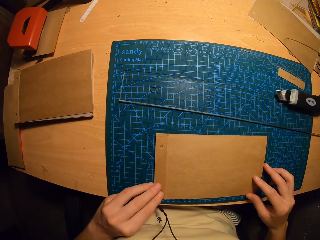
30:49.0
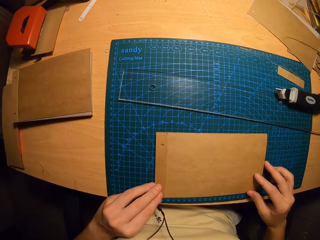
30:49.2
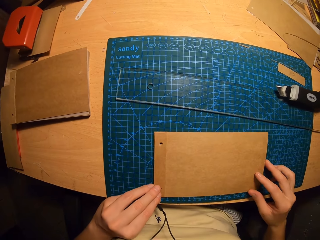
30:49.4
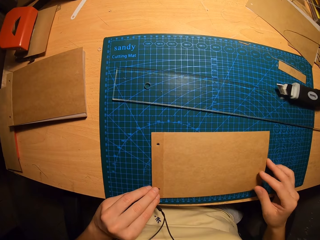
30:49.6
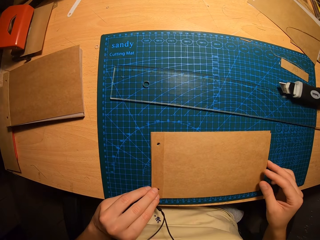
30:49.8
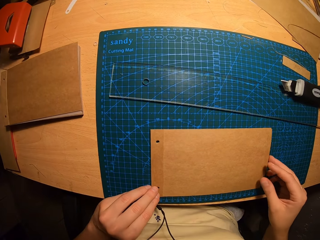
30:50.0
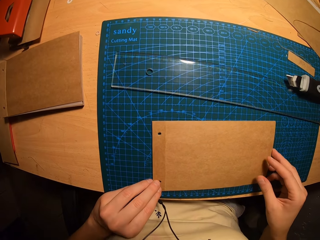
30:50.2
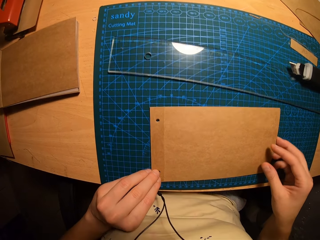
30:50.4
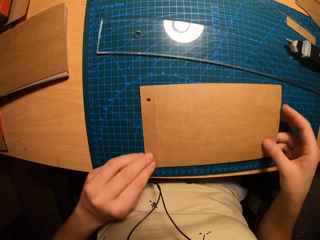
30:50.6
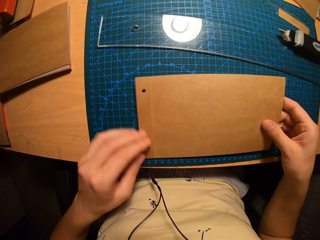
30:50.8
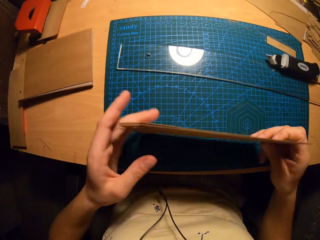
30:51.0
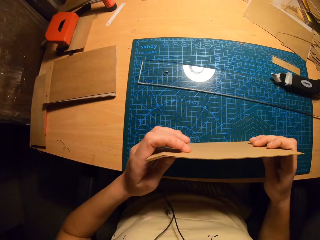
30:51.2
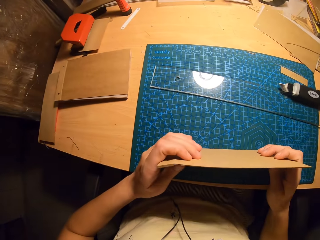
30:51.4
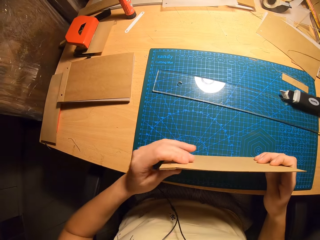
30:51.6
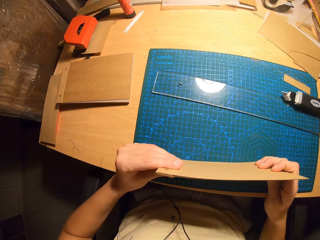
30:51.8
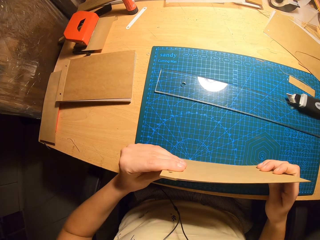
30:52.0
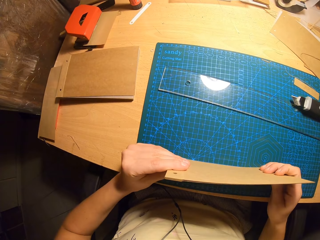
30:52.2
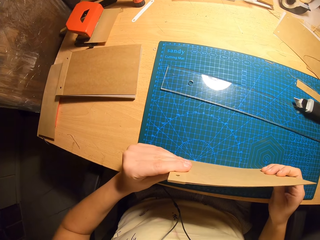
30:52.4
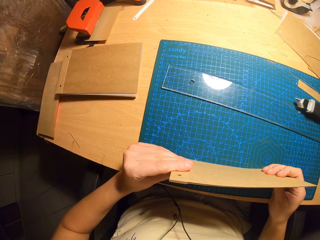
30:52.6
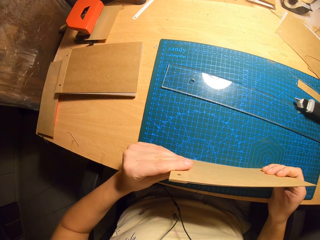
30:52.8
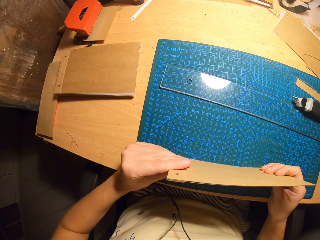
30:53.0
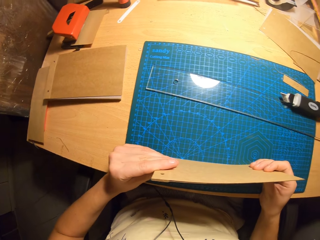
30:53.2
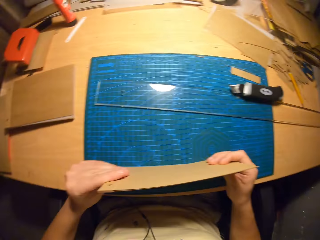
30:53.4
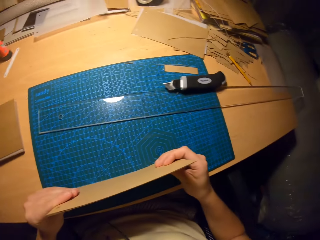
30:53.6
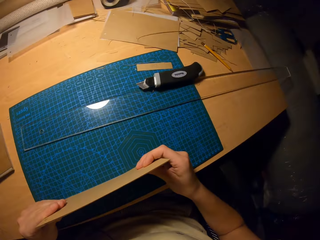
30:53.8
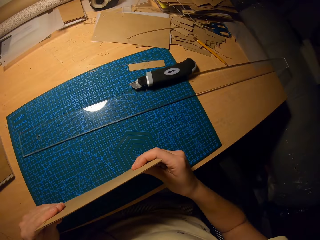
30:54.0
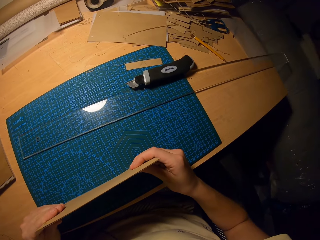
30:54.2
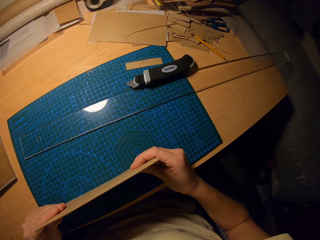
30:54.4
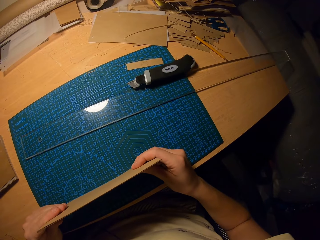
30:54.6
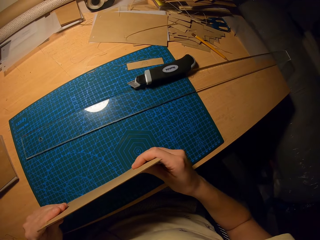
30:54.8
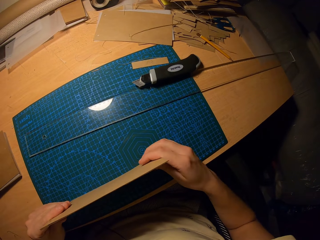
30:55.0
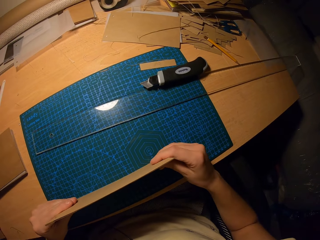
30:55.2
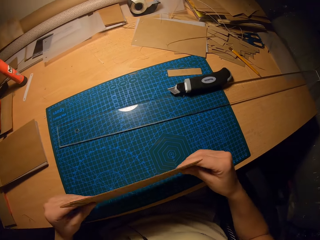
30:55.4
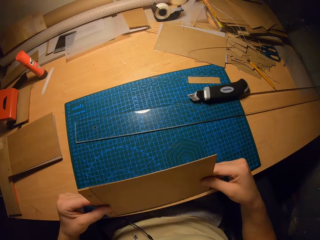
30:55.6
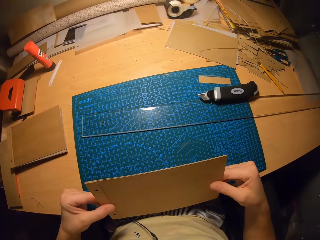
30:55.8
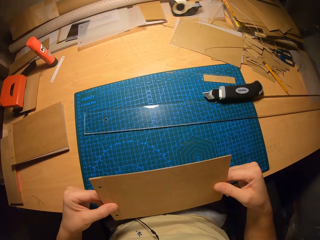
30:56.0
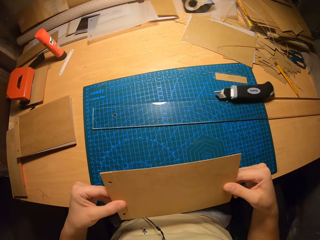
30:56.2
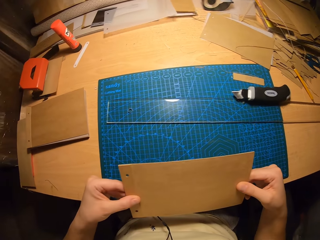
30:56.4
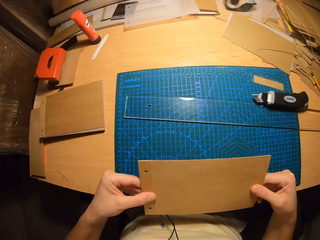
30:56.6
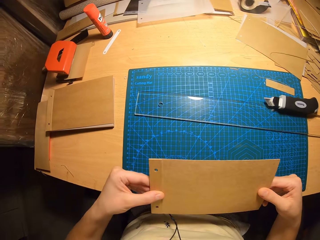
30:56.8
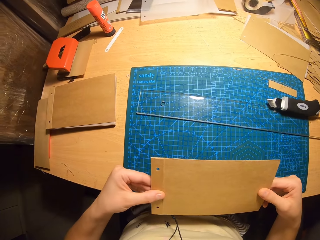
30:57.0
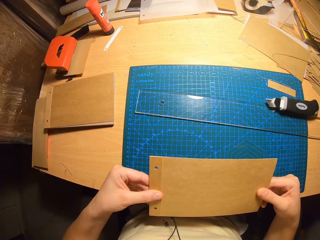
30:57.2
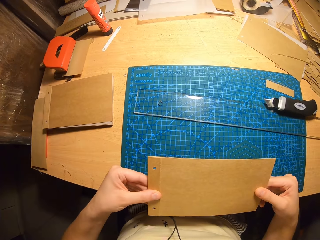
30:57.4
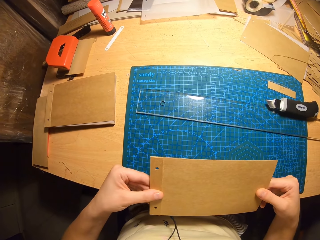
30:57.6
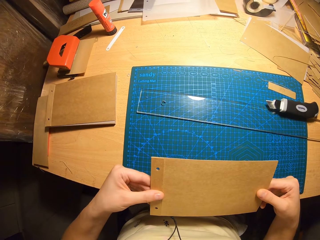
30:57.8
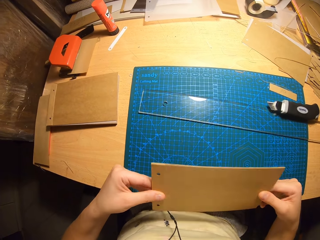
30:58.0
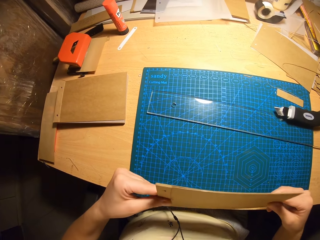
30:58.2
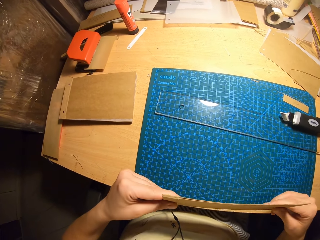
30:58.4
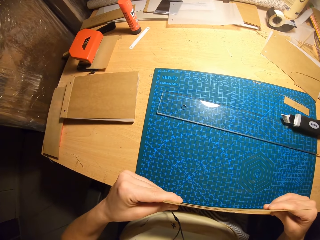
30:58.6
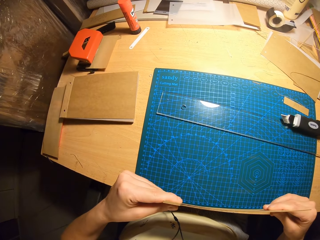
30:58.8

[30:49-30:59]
The camera wearer aligns the papers. They carry the cards. They pick the paper from the table. They level the cards. They bounce the paper on the table. They tilt the papers.

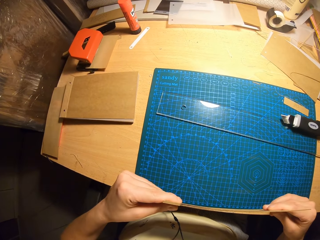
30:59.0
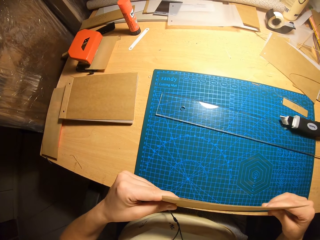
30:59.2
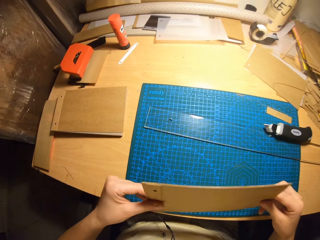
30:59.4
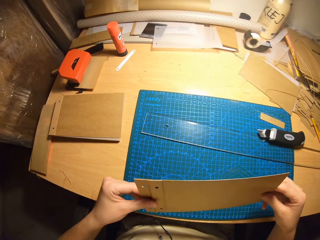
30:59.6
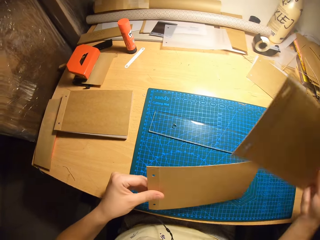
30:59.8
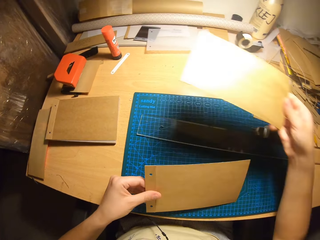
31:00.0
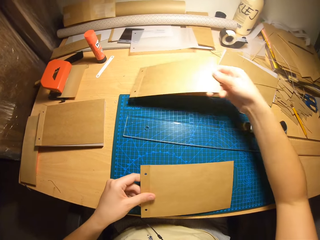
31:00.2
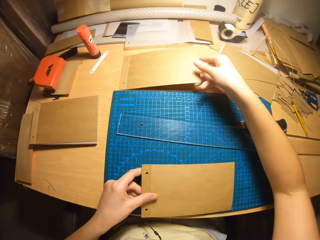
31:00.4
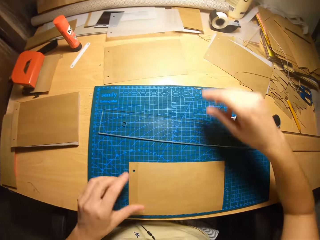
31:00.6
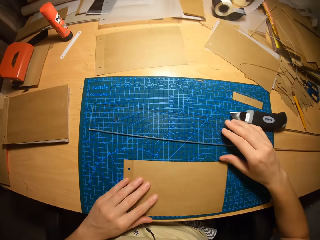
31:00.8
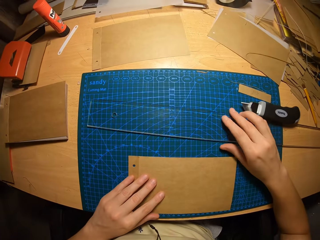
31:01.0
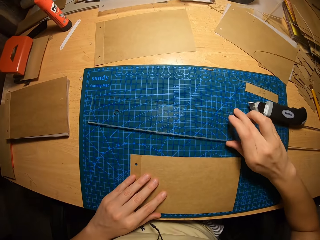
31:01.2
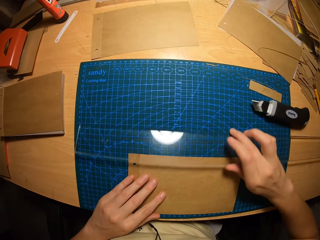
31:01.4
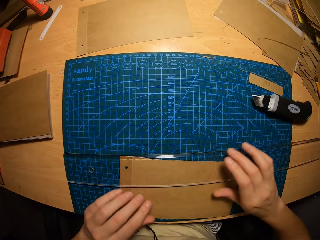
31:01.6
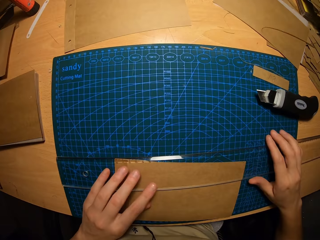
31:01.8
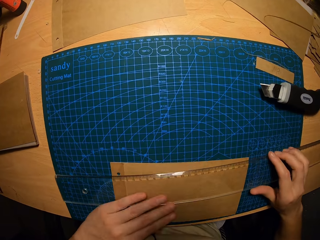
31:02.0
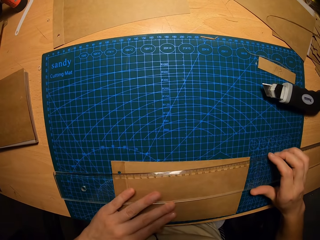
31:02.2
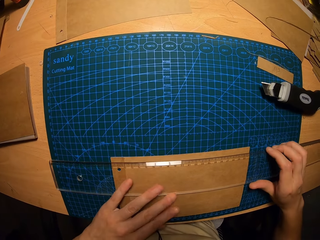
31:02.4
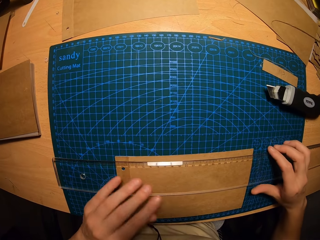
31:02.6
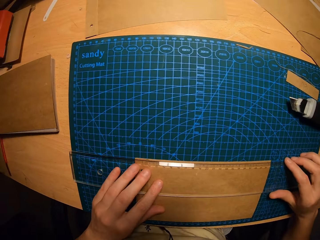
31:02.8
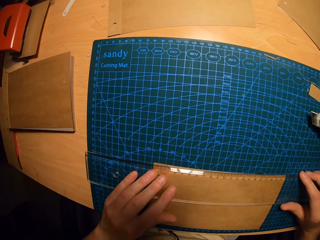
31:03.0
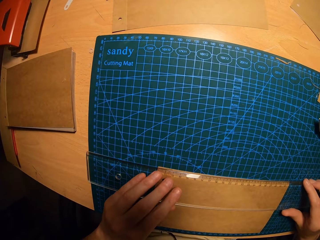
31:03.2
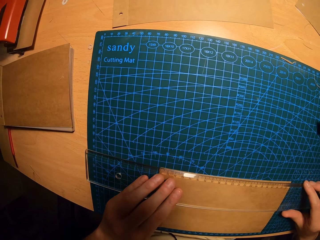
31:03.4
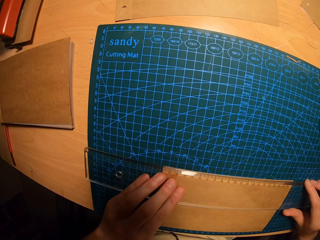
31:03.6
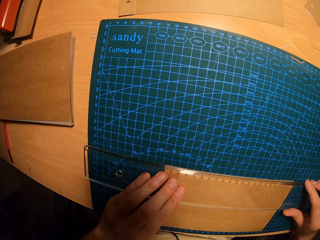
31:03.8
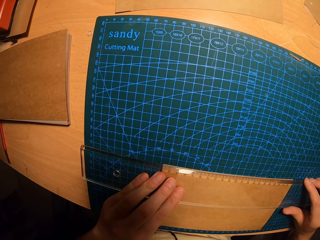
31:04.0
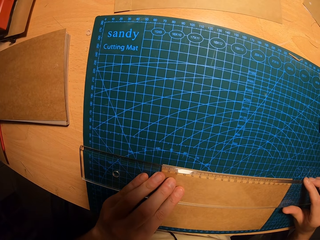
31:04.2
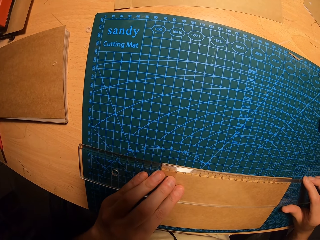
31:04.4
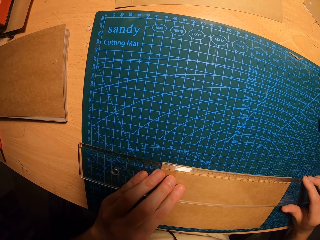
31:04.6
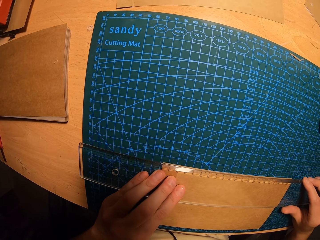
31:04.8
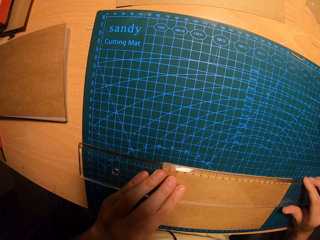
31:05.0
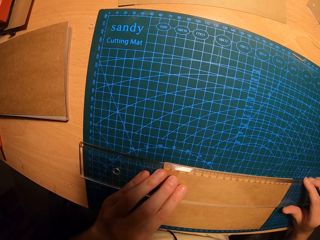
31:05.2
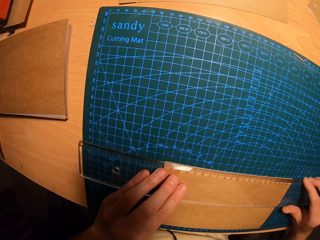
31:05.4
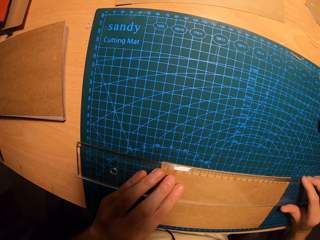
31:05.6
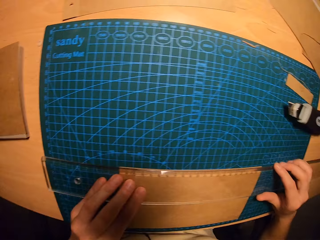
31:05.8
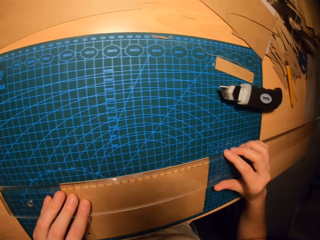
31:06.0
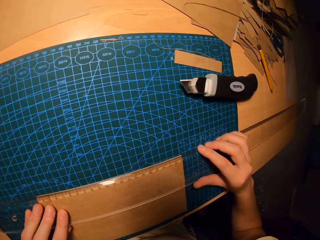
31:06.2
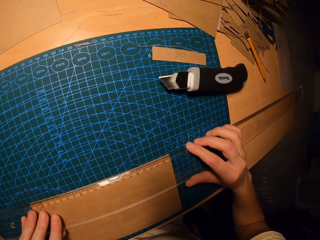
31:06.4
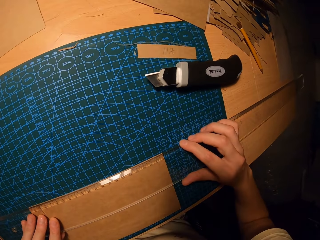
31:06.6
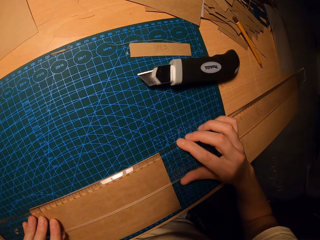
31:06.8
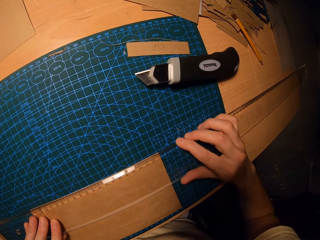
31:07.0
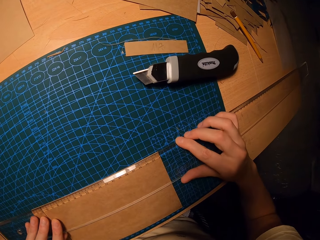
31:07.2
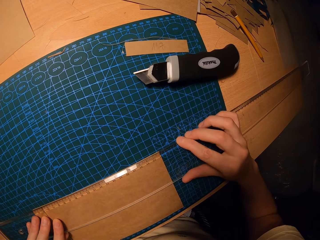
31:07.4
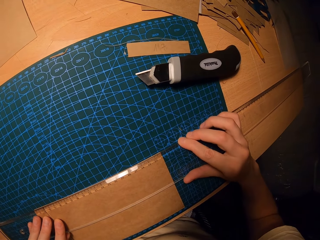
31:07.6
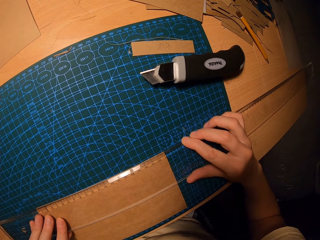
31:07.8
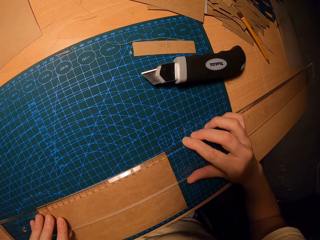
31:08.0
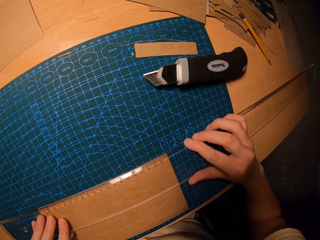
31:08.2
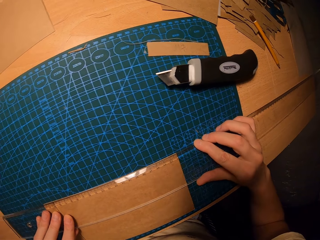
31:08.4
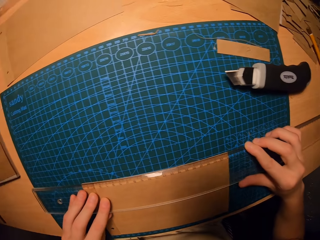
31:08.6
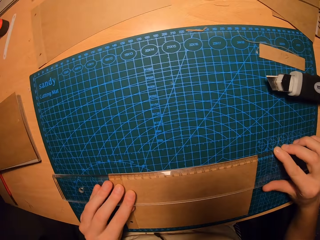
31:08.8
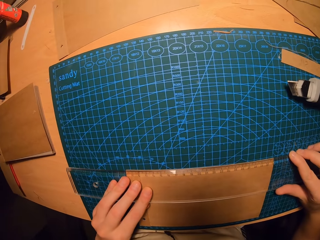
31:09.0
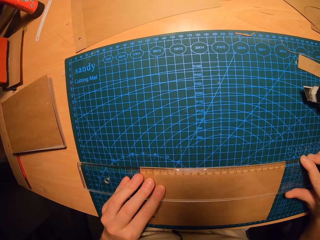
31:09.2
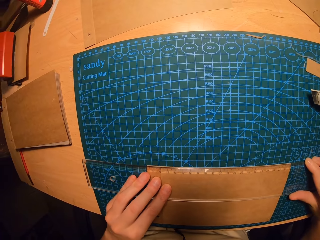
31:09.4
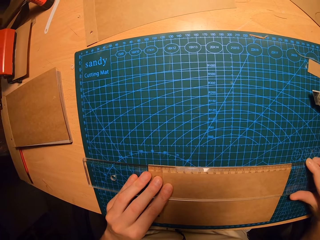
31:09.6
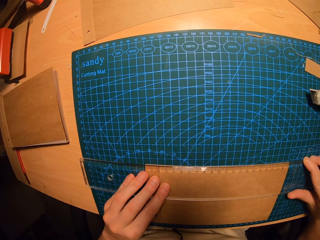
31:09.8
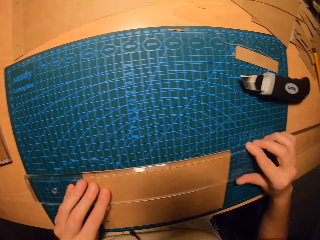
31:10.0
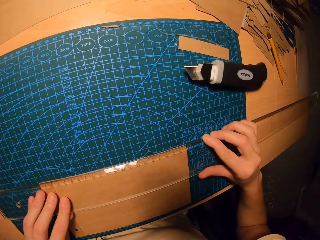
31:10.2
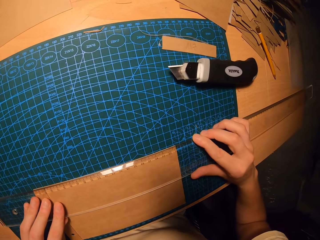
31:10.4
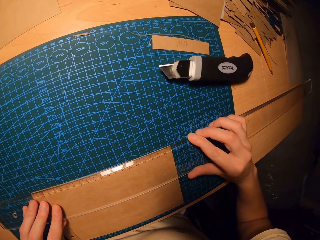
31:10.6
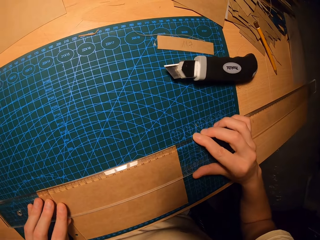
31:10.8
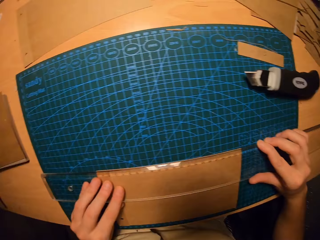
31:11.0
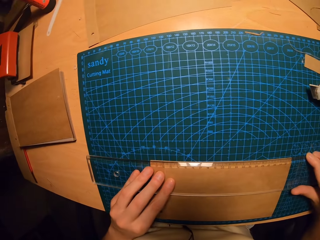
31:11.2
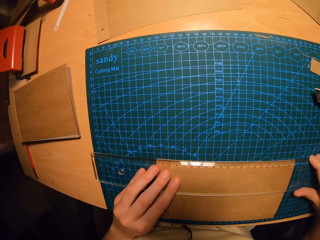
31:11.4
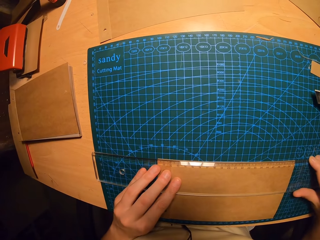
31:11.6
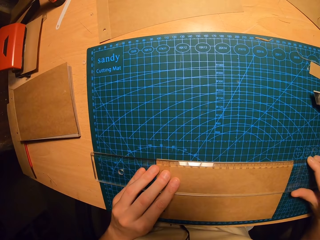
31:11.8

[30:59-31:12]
The camera wearer separates the two cards. She drops the card in her right hand on the table and drops the card in her left hand on the table. She carries the ruler with her right hand. She picks up the ruler from the table. She places the ruler on the card. She adjusts the ruler on the card. She aligns the papers. She looks around.
